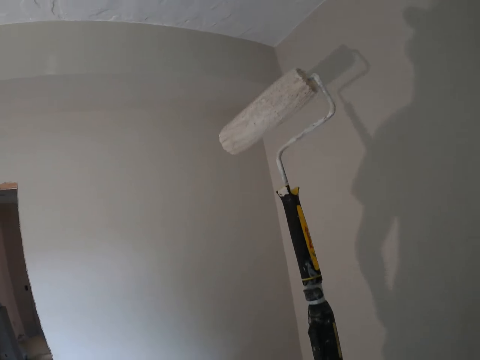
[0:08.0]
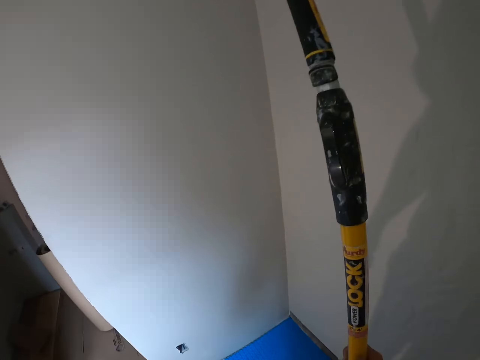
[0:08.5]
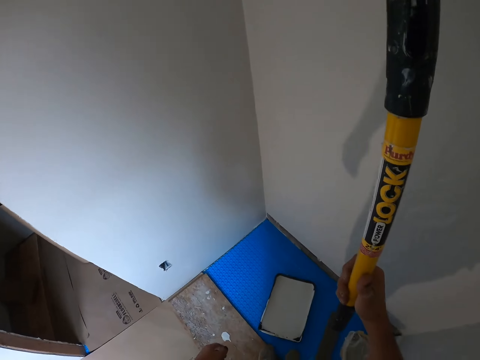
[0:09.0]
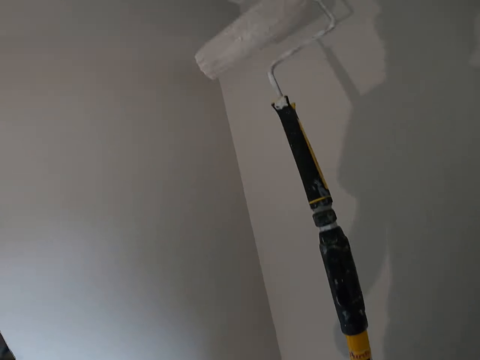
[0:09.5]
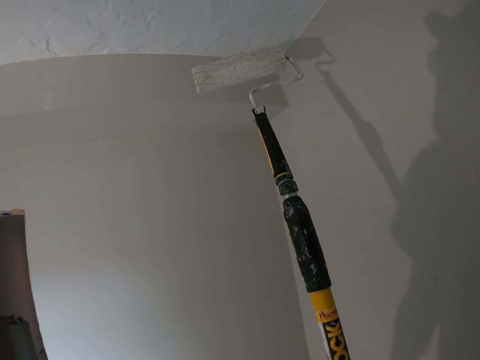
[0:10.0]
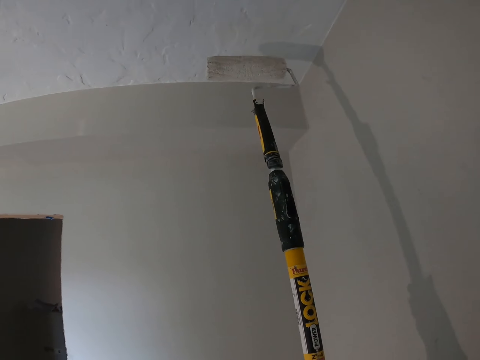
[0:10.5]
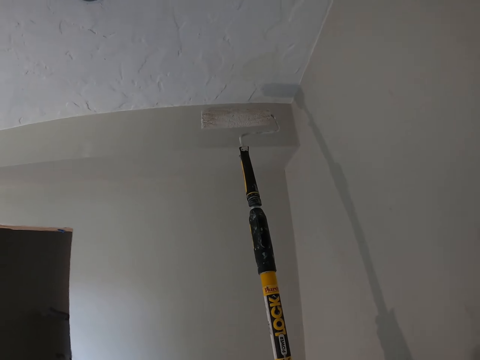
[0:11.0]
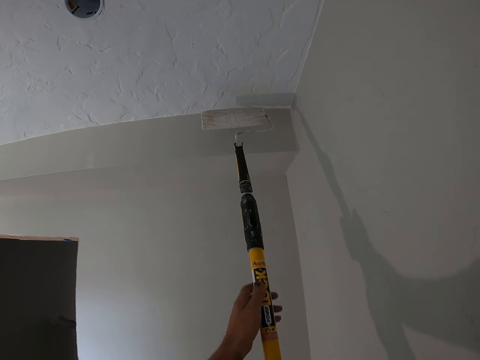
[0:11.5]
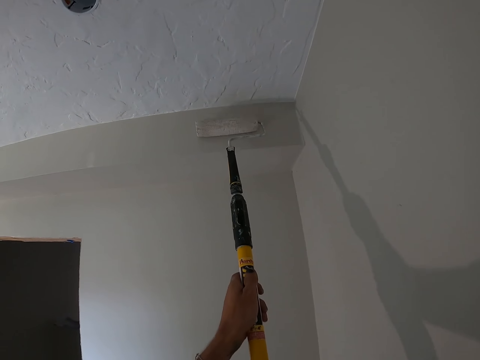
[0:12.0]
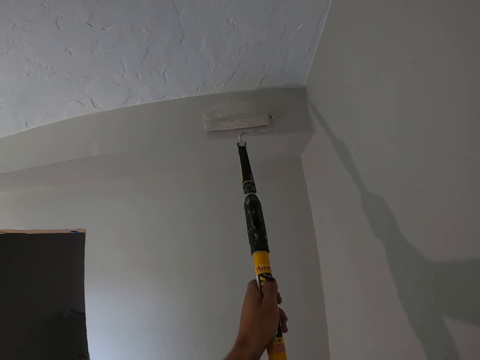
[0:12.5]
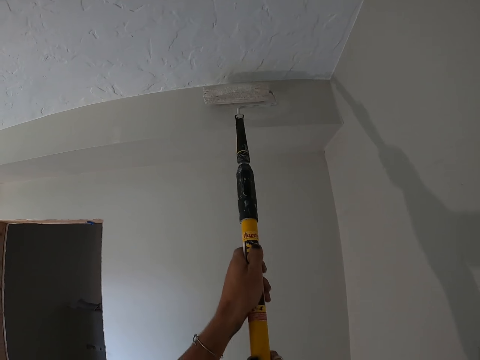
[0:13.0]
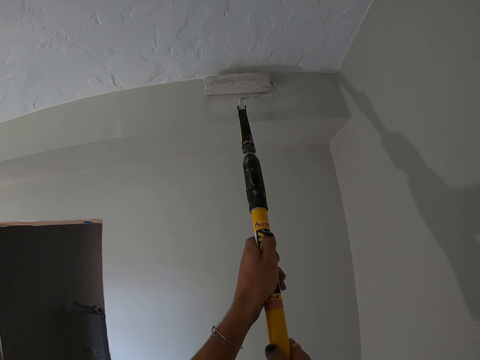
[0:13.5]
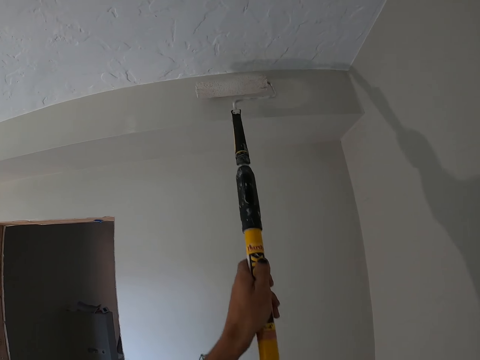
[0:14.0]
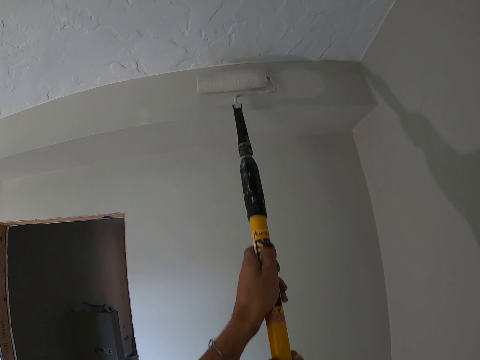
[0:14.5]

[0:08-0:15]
The camera wearer paints the wall using a wall paint roller.

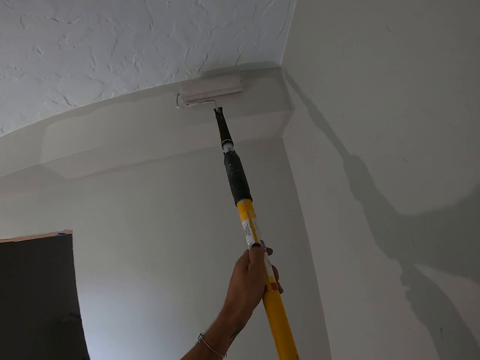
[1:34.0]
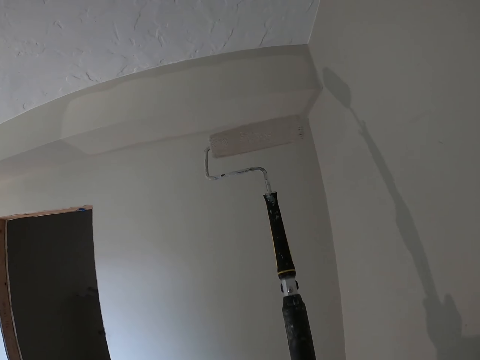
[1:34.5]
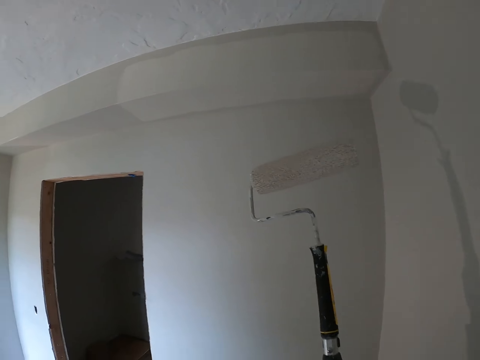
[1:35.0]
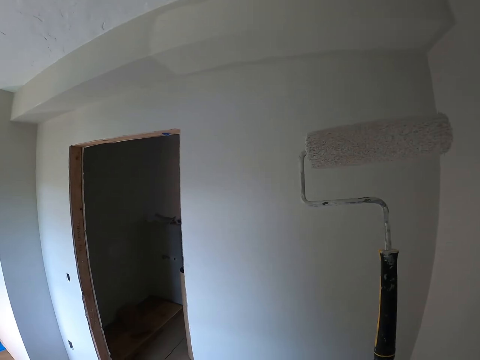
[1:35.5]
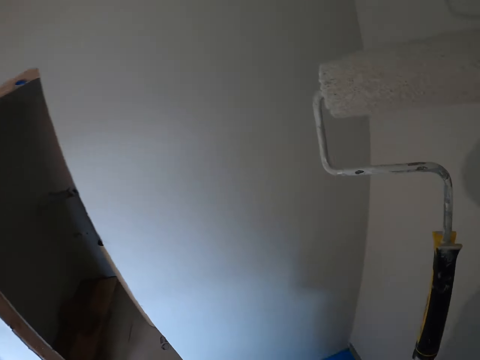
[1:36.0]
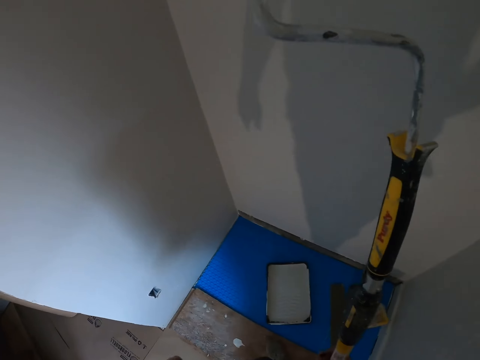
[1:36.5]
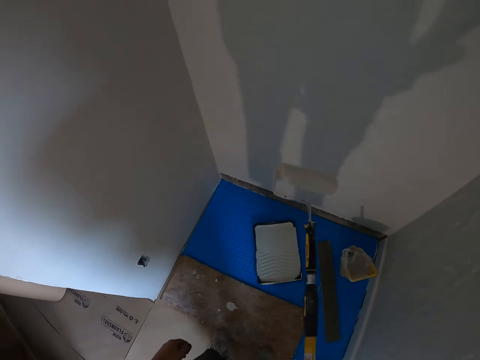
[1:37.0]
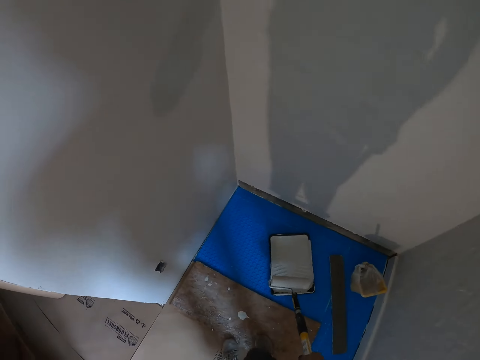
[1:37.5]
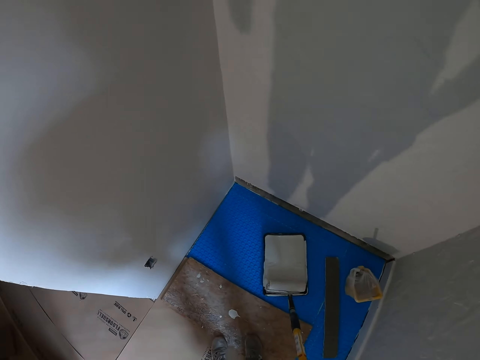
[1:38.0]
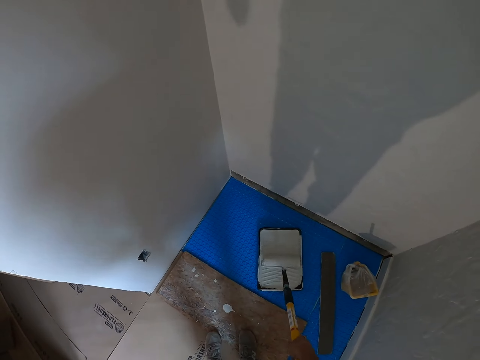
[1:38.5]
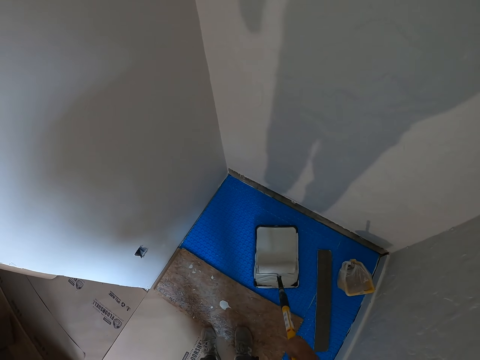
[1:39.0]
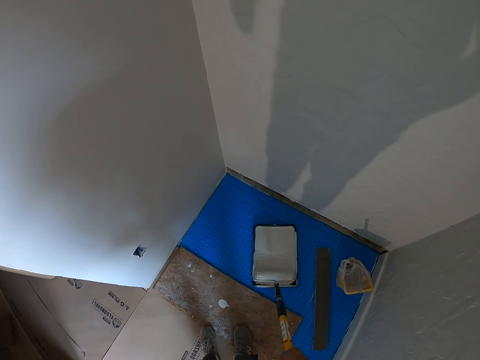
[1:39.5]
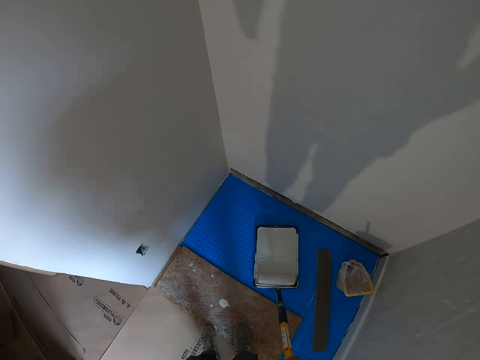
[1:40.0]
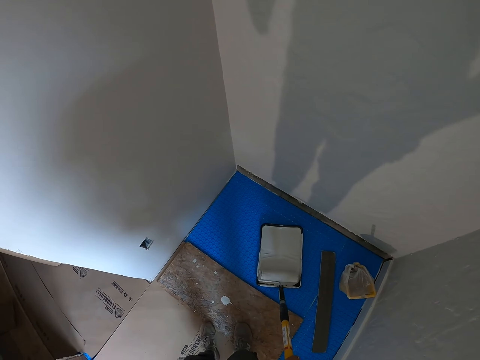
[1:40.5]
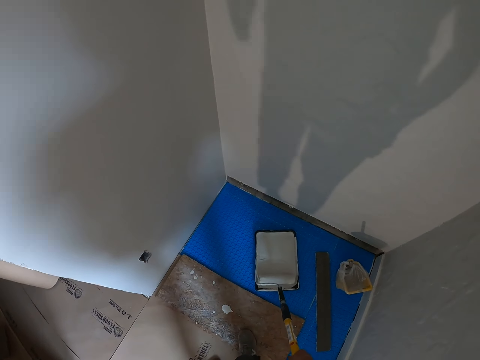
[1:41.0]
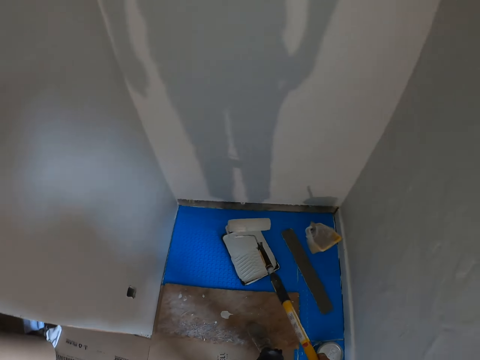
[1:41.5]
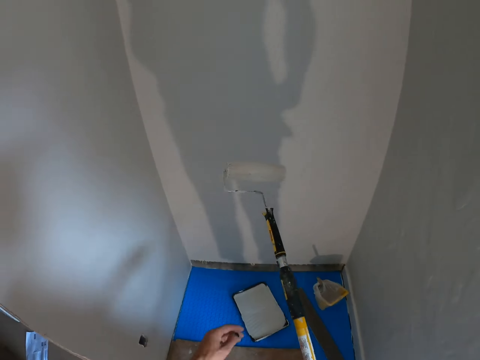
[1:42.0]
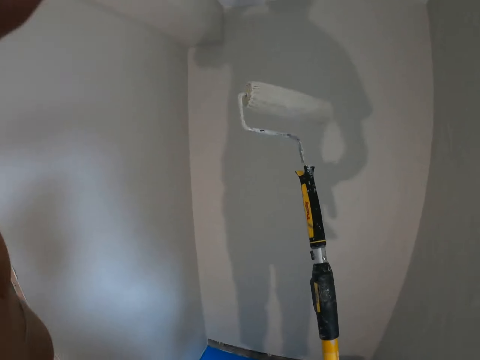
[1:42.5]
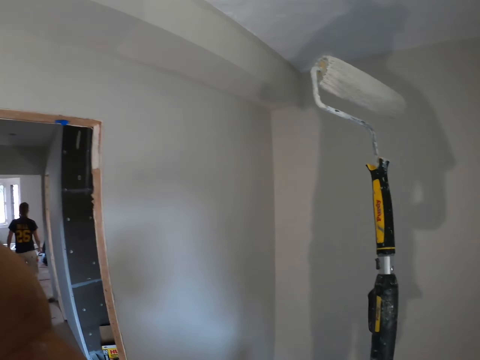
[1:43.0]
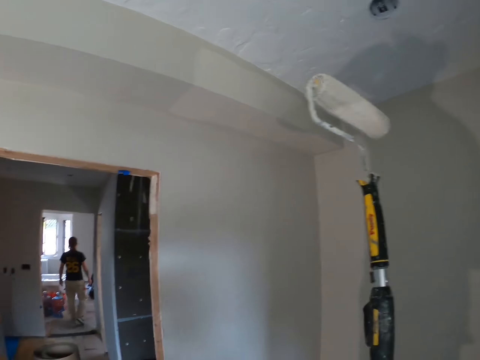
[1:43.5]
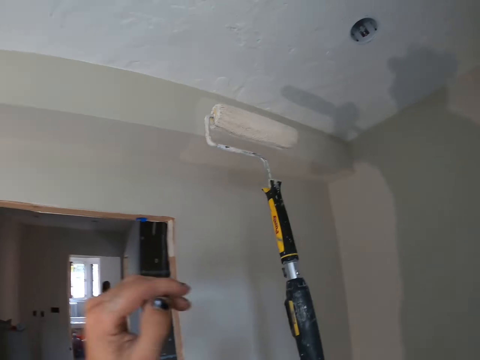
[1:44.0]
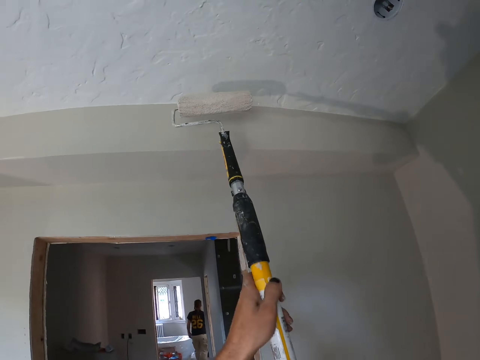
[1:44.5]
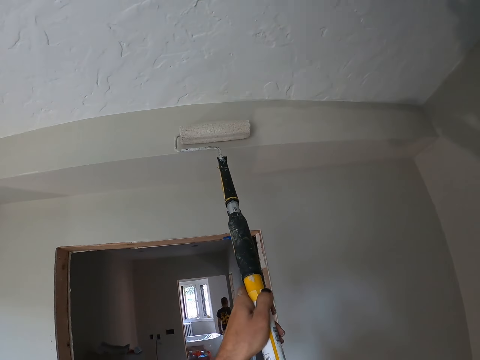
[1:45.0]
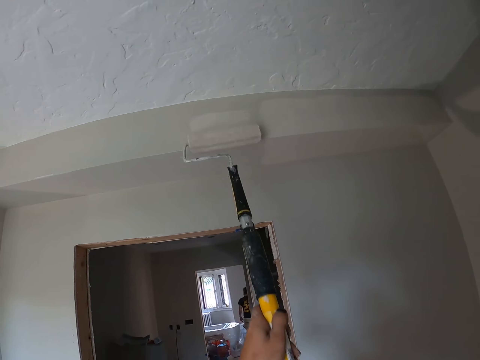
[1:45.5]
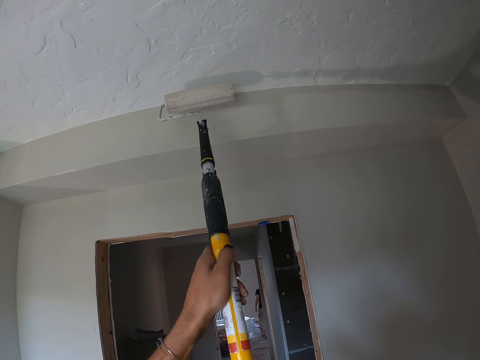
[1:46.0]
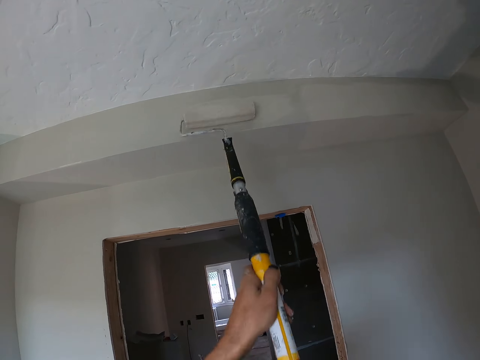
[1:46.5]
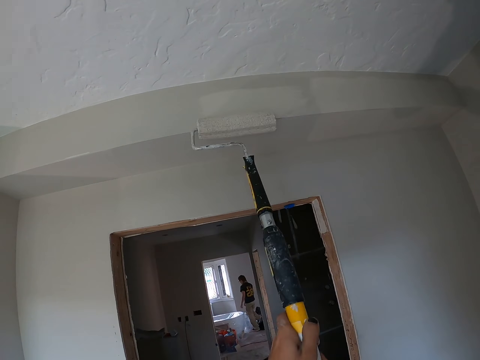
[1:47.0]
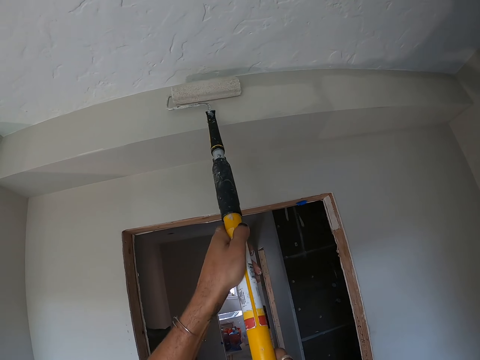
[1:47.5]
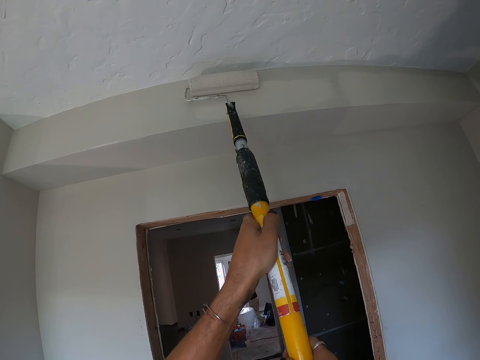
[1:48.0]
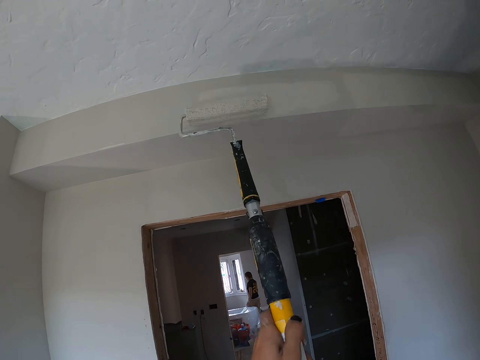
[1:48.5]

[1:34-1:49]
The camera wearer holds a paint roller. They apply paint to the wall paint roller, move the paint roller on the paint, and paint the wall using the wall paint roller.
